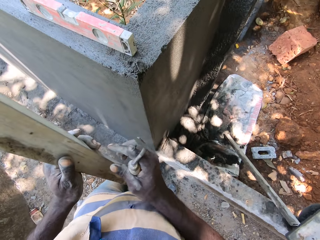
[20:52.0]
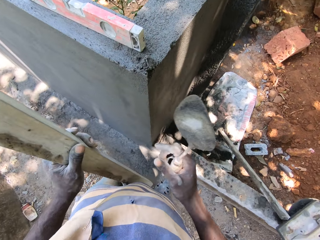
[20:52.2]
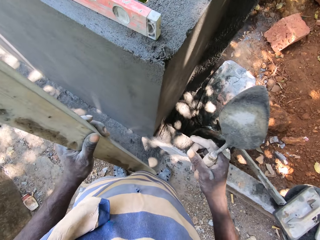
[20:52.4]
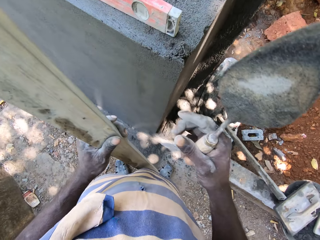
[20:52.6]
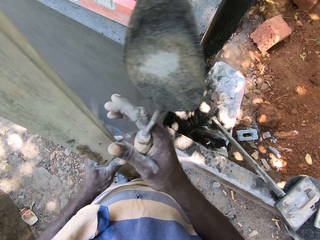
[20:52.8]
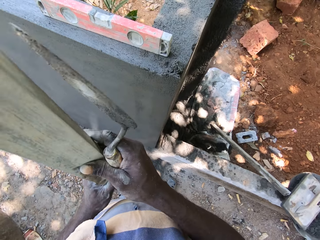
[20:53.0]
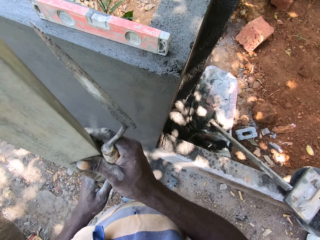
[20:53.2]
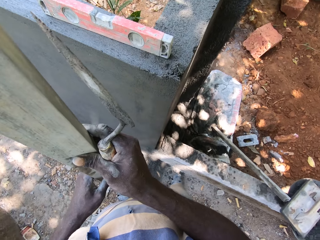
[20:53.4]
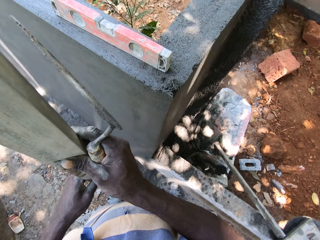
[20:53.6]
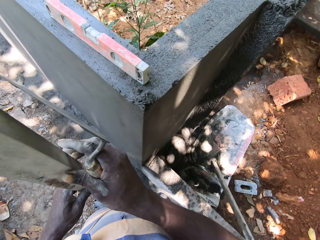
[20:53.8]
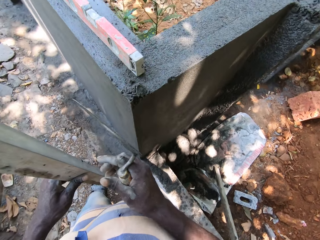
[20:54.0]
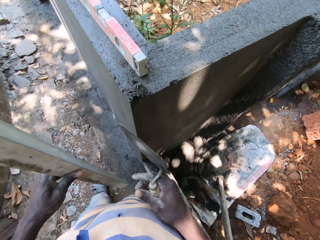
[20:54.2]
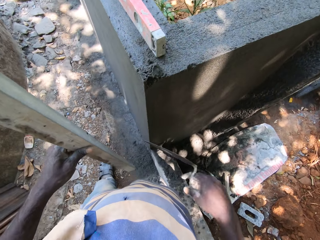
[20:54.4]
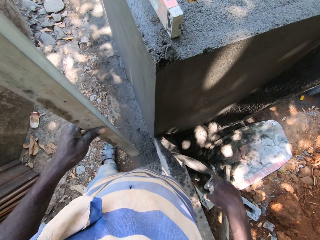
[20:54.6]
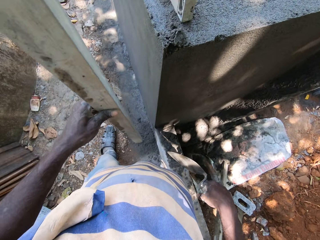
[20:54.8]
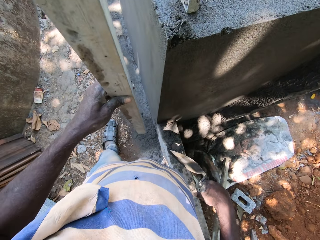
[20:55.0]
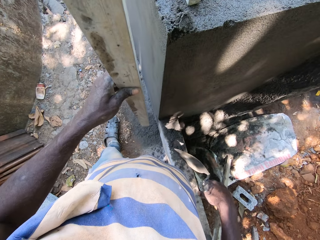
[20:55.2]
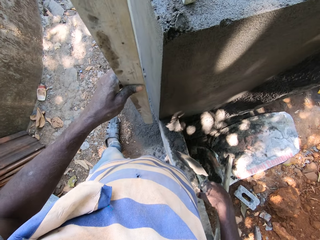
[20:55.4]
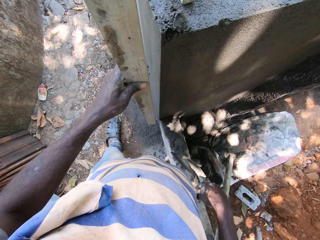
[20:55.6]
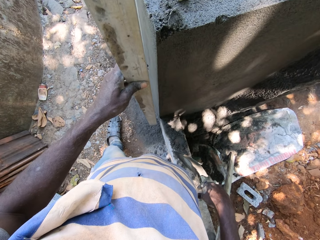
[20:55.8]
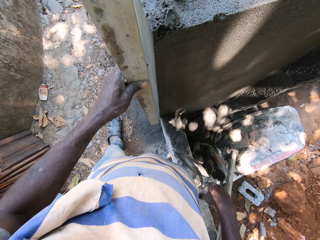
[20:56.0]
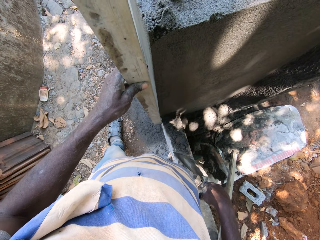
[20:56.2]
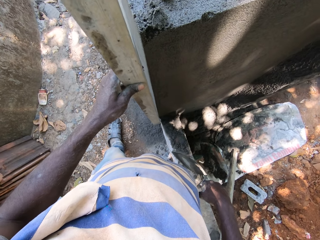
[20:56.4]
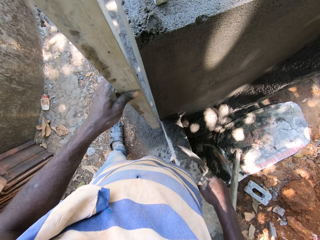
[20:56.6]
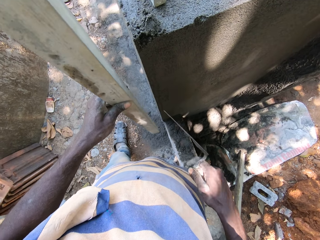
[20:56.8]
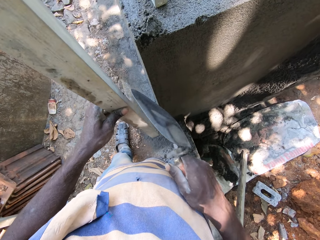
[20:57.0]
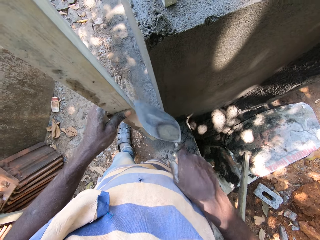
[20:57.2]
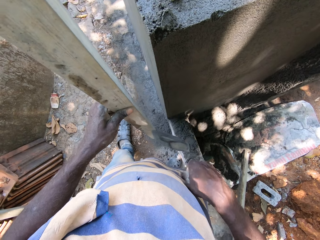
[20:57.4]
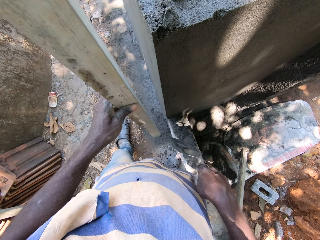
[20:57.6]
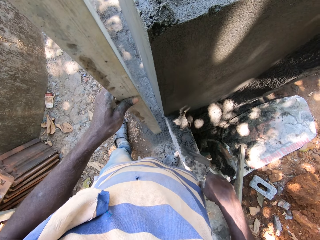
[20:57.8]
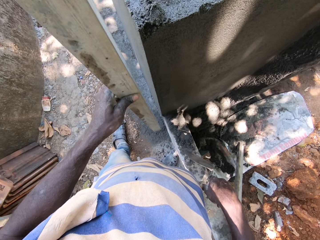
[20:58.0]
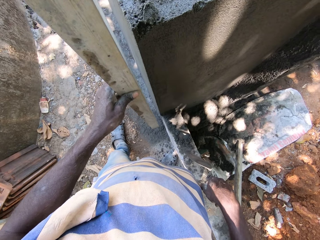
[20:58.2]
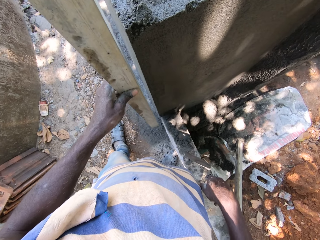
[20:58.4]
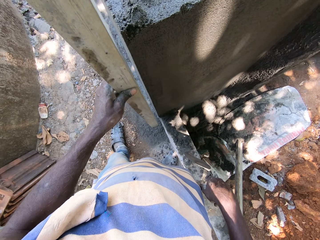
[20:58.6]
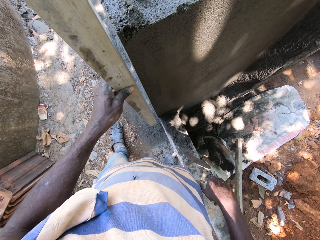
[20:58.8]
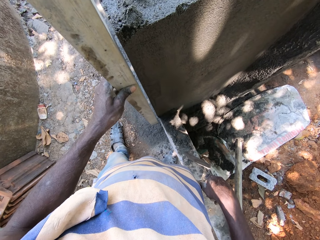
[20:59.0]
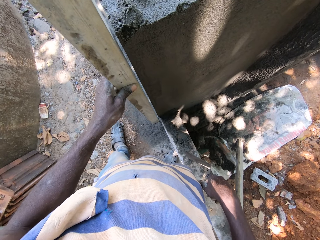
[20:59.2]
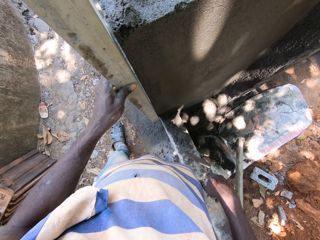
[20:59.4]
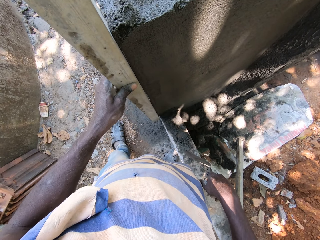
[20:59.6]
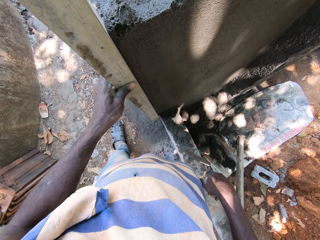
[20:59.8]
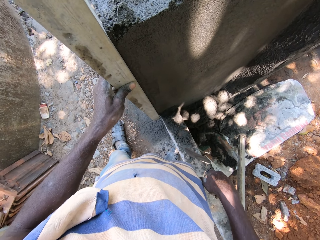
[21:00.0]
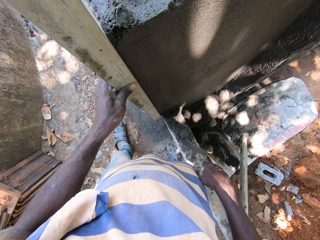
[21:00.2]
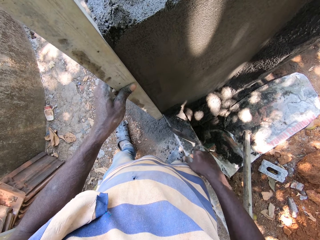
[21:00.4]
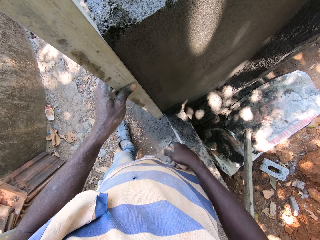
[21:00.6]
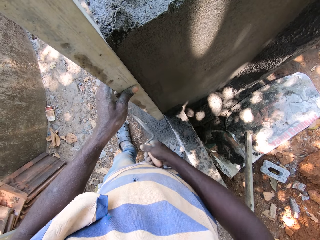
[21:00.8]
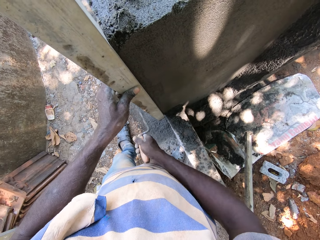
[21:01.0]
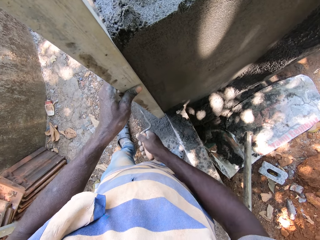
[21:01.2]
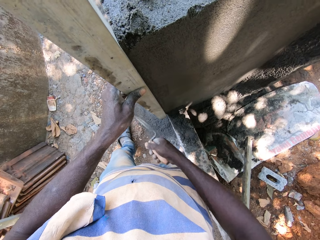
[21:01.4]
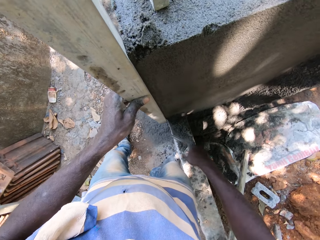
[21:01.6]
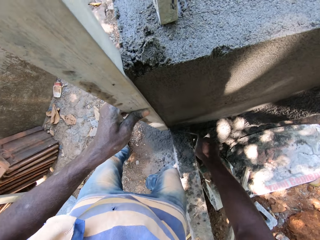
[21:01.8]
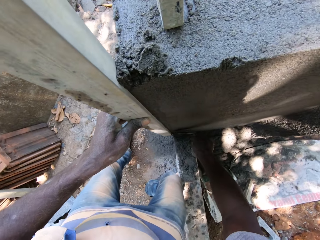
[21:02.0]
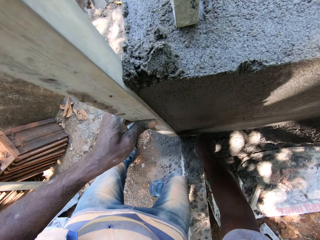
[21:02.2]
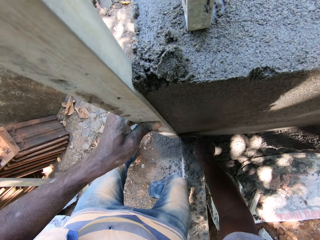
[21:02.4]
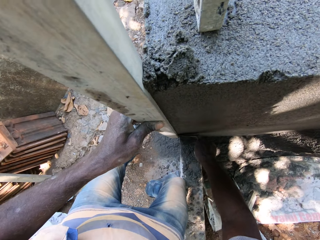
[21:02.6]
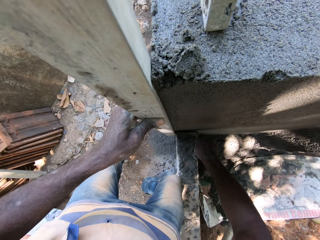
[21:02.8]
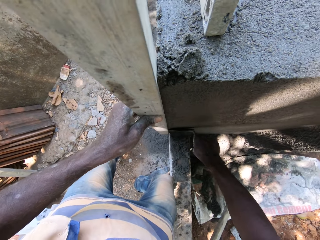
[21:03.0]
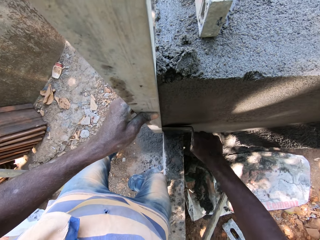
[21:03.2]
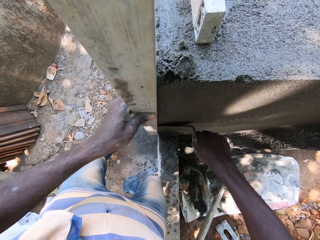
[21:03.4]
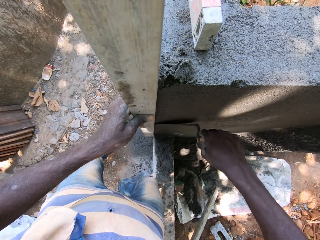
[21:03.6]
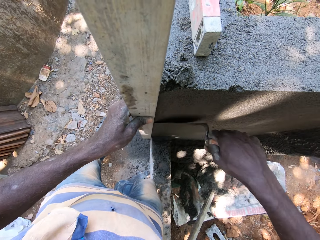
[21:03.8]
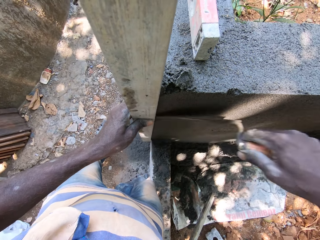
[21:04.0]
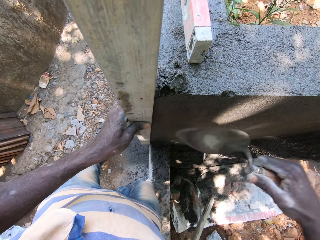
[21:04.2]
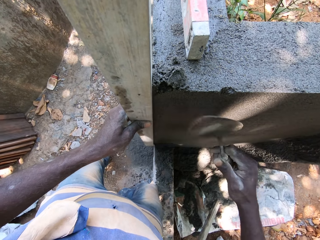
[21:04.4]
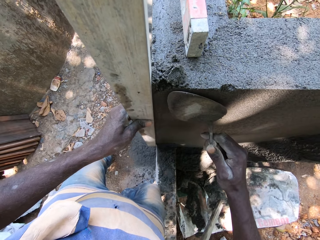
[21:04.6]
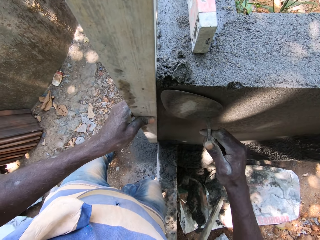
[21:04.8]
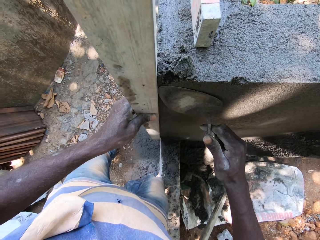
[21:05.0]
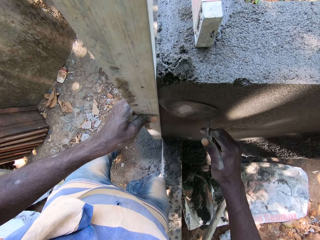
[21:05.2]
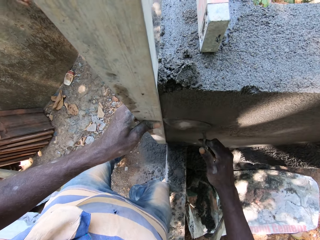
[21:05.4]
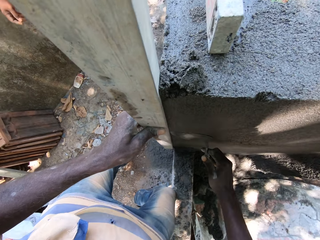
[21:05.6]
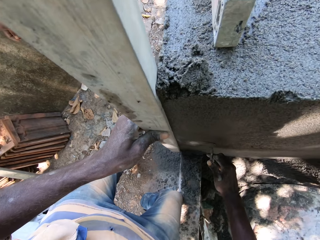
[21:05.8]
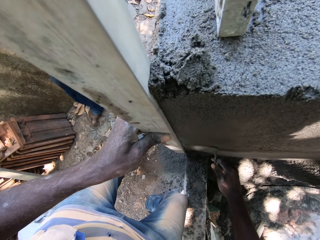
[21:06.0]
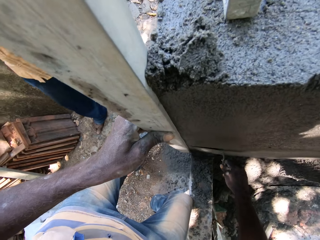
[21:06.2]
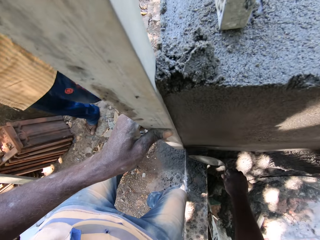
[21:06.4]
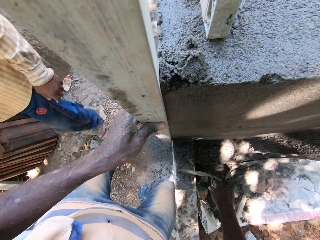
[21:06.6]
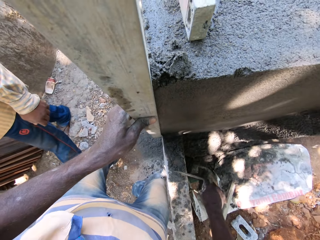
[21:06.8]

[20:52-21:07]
The camera wearer touches the wood or plumb rule in his left hand with his right hand. He aligns the plumb rule with the wall. He swipes the brick trowel in his right hand on the wood in his left hand. He places the wood in his left hand on the fence corner. He taps the wood in the fence corner with the trowel in his right hand. He plasters the fence with the trowel in his right hand.

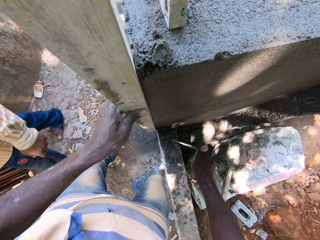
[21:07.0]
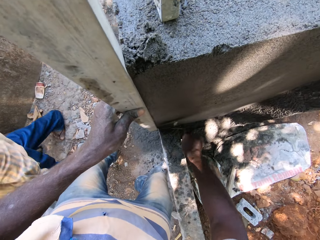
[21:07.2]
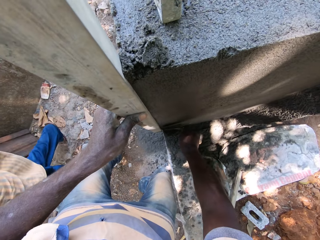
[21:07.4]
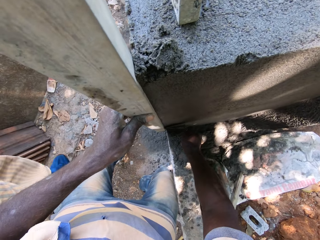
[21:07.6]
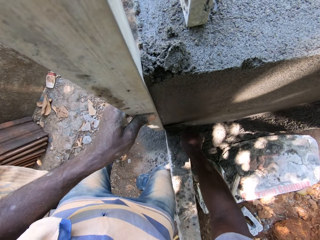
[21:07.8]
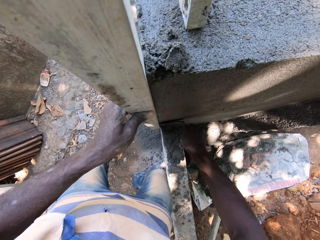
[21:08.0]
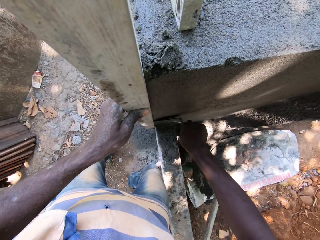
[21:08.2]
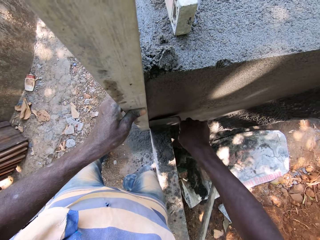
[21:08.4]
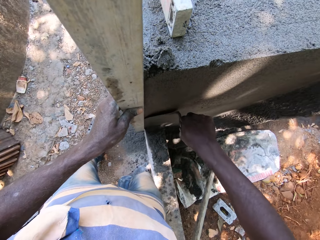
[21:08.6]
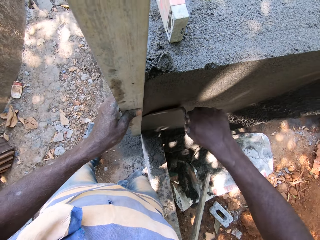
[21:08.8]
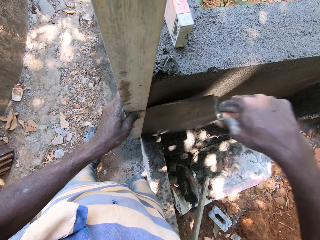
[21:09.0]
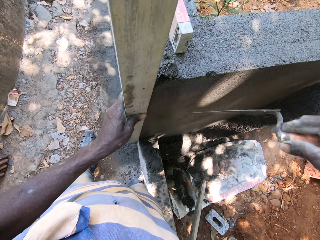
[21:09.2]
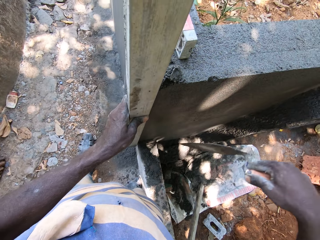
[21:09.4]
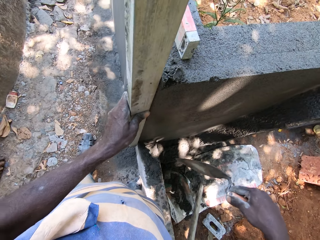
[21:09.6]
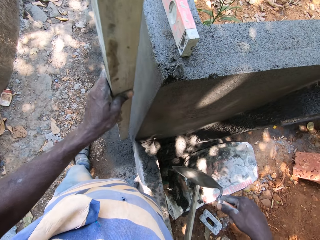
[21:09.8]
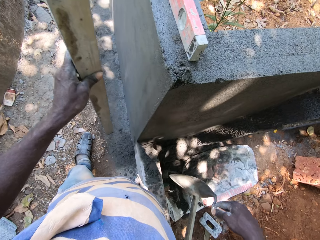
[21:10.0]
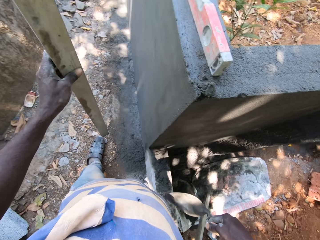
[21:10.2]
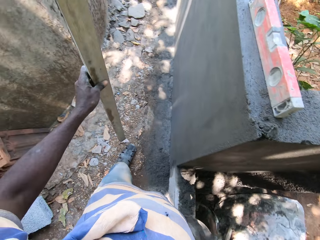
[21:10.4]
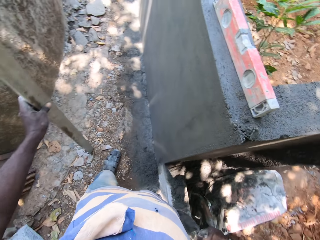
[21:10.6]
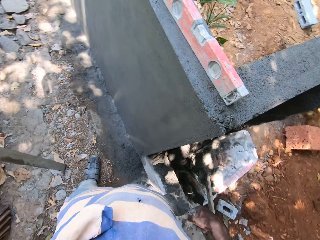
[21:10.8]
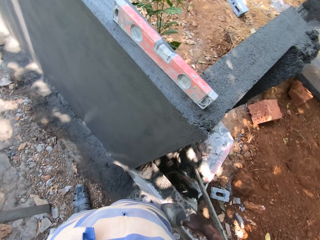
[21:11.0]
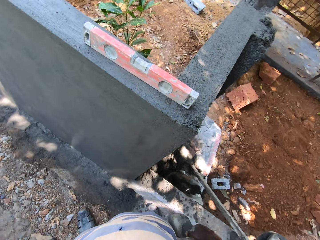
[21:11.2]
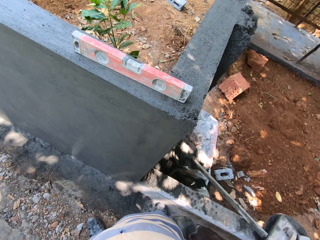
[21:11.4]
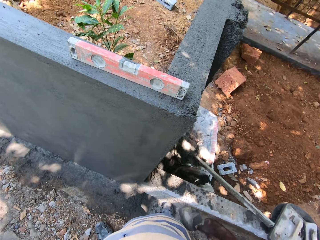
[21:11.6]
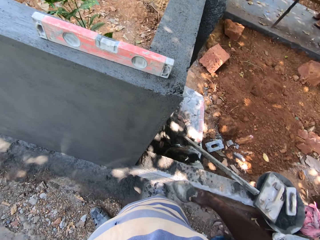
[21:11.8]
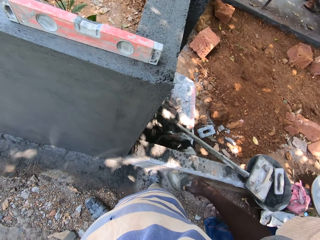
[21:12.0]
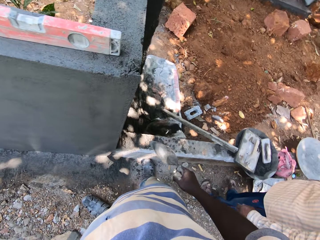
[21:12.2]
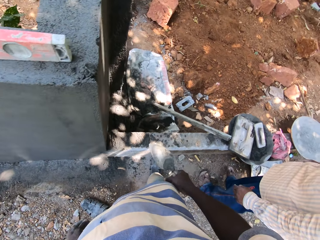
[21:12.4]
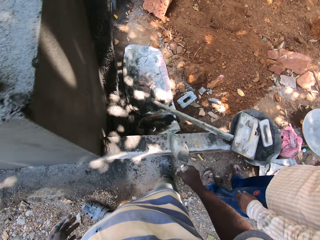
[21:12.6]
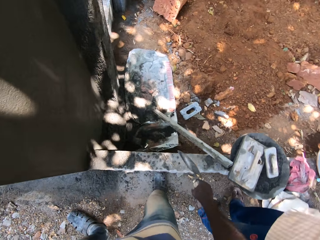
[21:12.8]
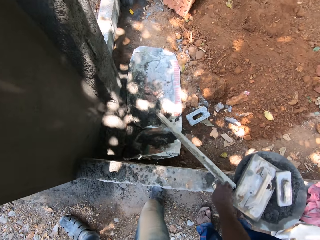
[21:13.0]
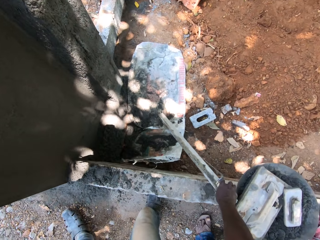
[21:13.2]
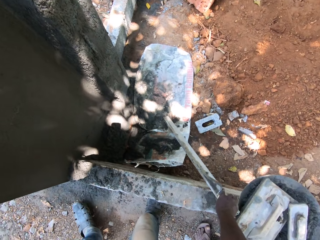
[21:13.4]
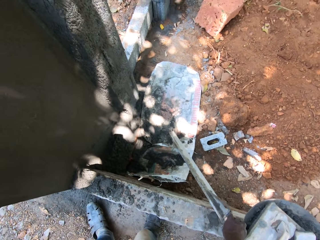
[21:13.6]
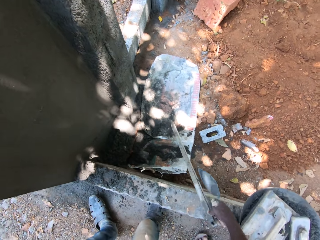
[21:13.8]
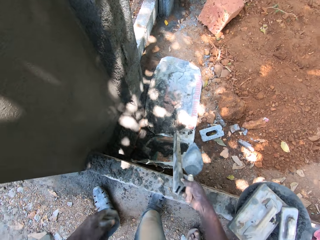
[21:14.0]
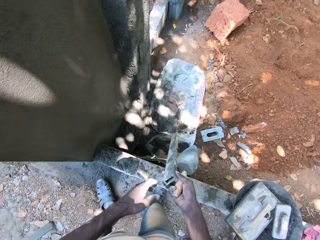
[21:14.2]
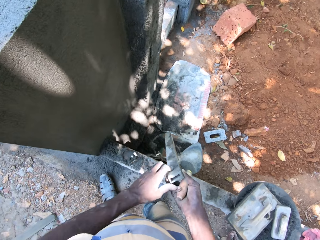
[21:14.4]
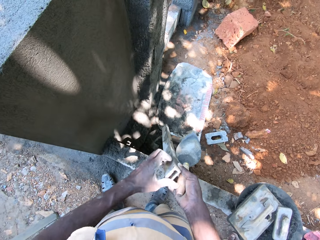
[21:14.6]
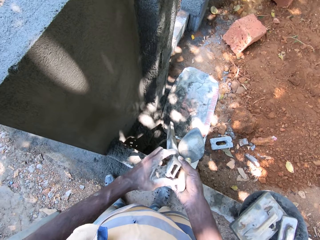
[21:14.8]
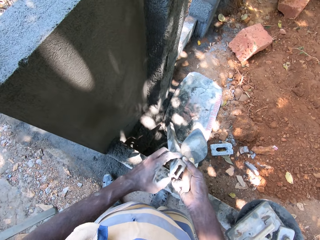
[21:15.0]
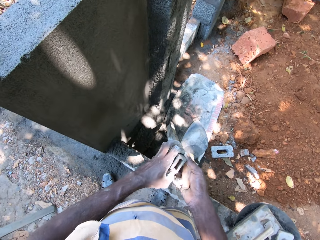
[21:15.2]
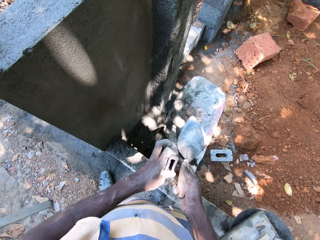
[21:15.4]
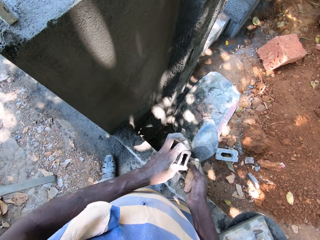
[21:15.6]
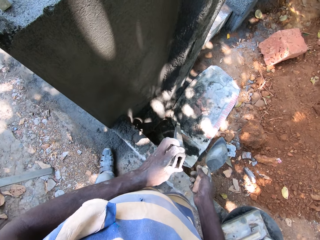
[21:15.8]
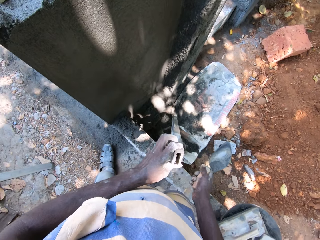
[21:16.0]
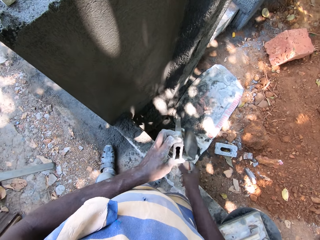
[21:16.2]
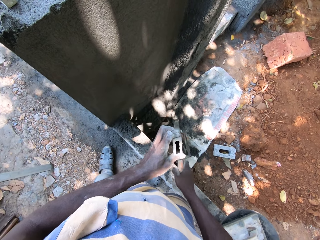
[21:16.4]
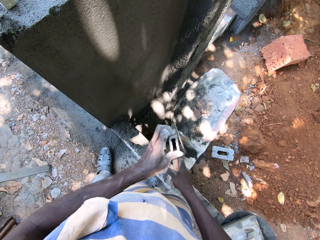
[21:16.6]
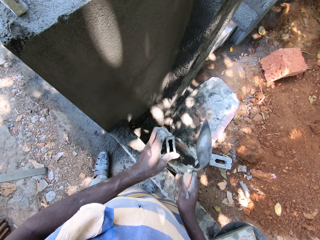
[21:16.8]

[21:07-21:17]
The camera wearer removes the wood on the fence corner with his left hand. He picks up a level from the ground with his right hand. He passes the level from his right hand to his left hand. He hits the level in his left hand with the brick trowel in his right hand.
